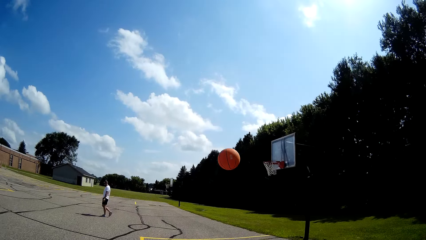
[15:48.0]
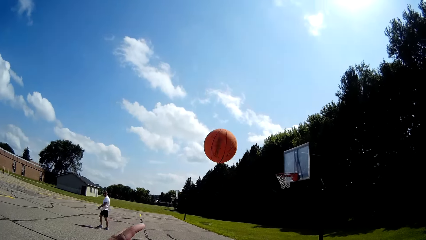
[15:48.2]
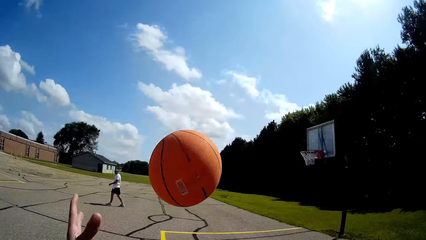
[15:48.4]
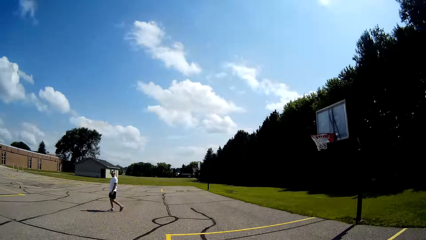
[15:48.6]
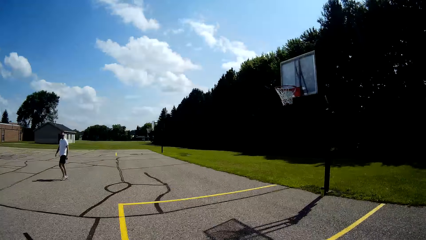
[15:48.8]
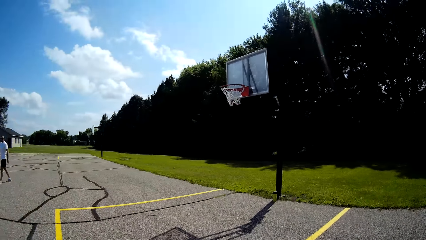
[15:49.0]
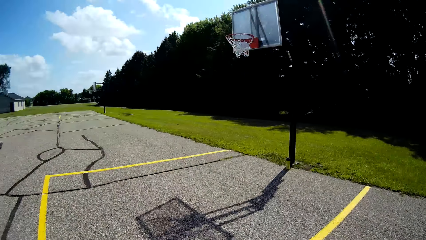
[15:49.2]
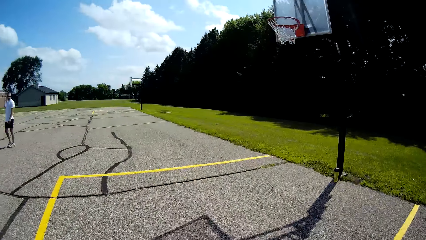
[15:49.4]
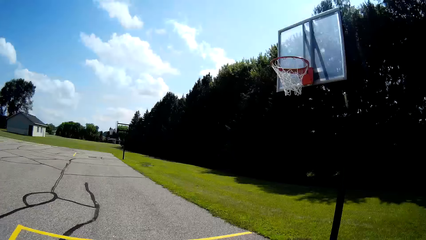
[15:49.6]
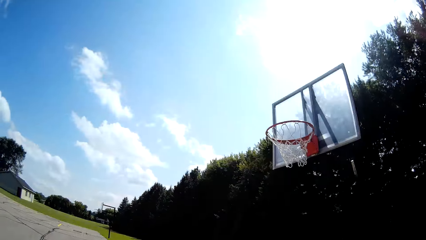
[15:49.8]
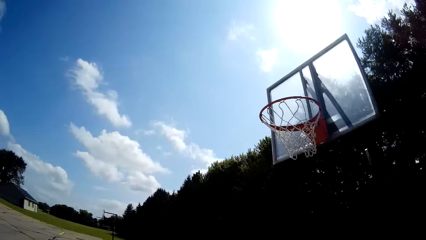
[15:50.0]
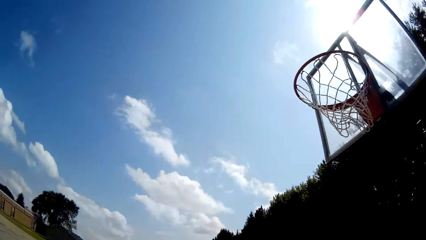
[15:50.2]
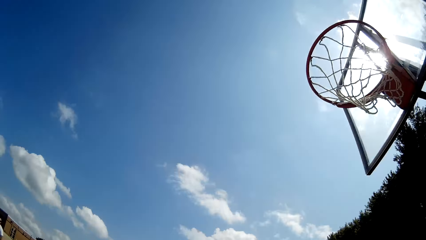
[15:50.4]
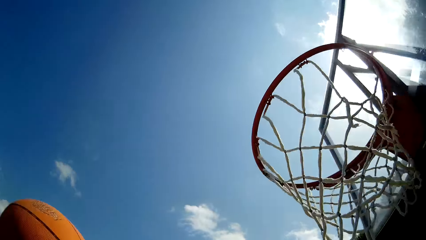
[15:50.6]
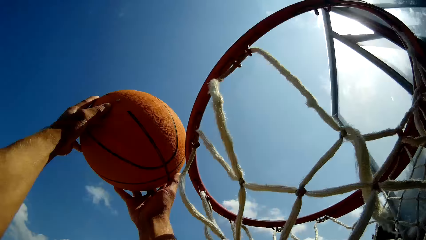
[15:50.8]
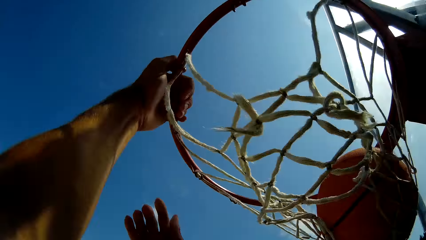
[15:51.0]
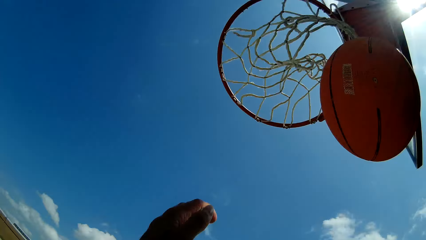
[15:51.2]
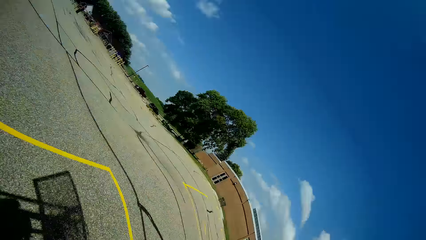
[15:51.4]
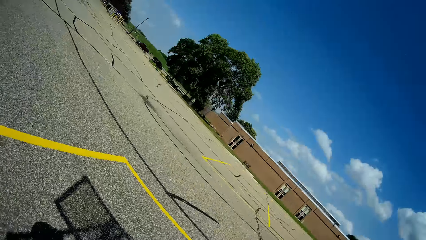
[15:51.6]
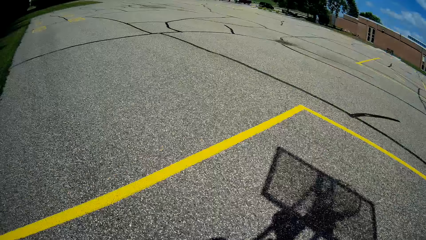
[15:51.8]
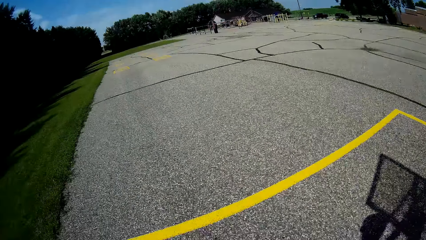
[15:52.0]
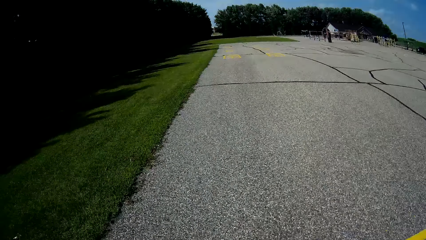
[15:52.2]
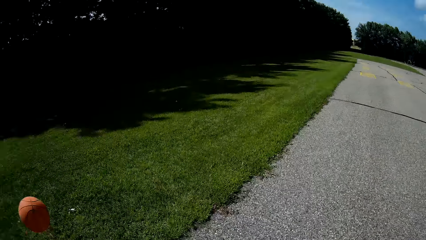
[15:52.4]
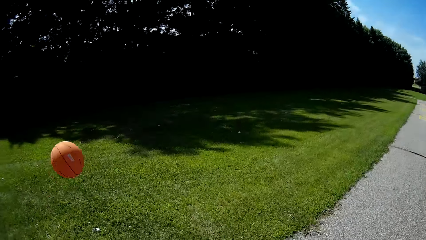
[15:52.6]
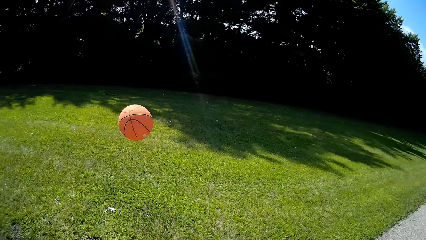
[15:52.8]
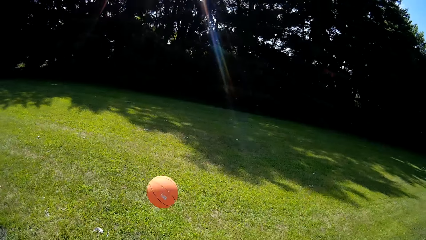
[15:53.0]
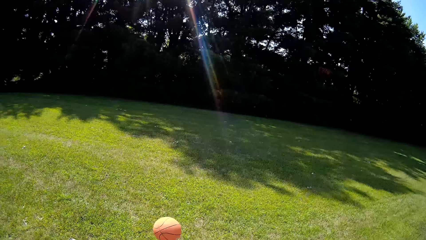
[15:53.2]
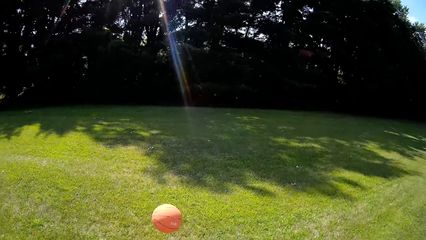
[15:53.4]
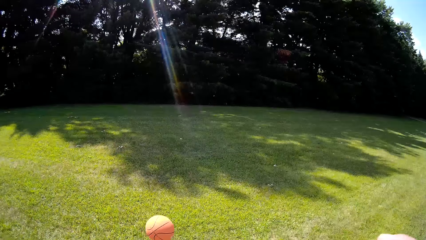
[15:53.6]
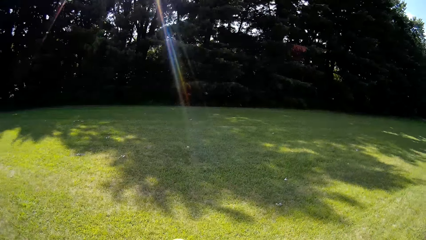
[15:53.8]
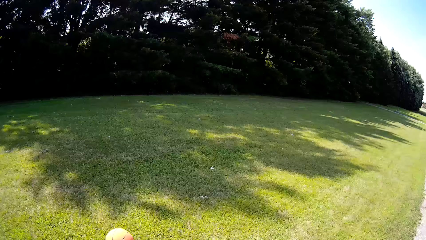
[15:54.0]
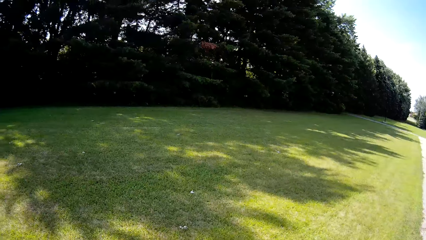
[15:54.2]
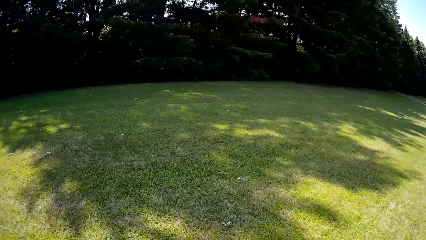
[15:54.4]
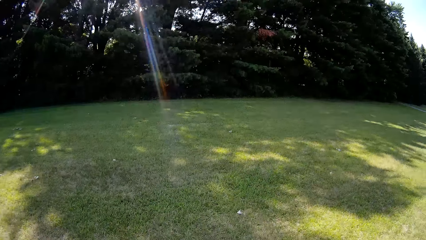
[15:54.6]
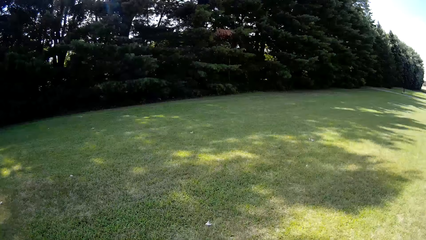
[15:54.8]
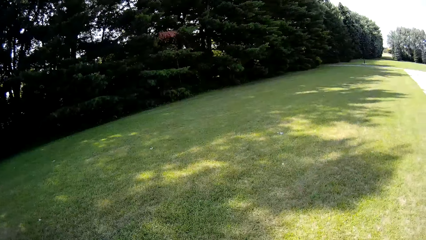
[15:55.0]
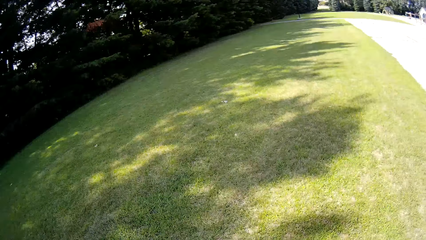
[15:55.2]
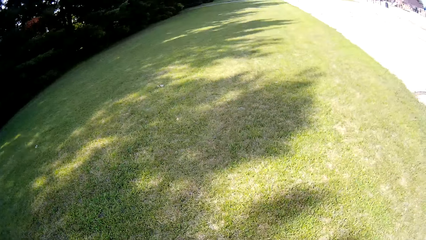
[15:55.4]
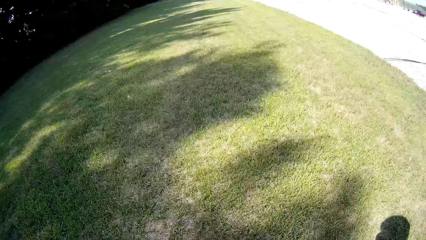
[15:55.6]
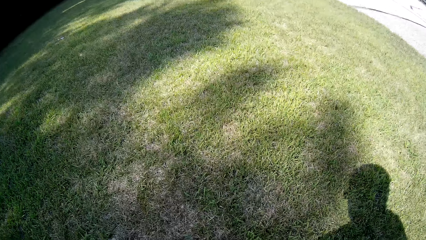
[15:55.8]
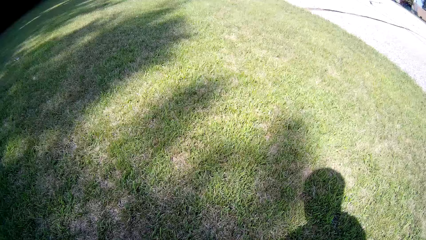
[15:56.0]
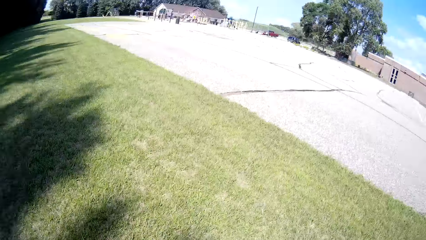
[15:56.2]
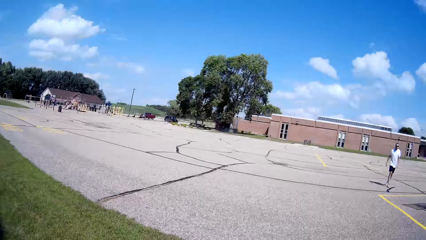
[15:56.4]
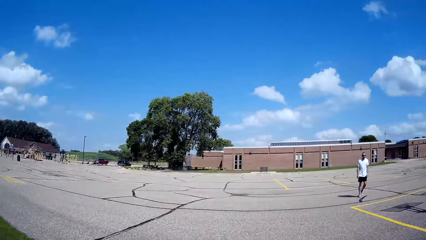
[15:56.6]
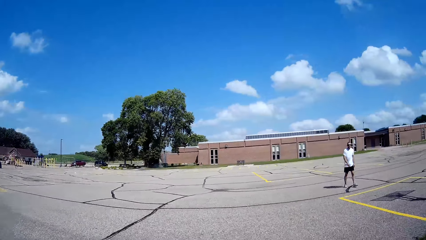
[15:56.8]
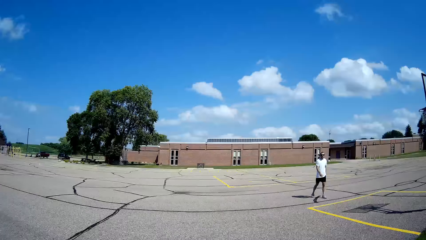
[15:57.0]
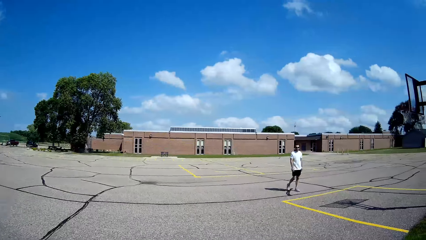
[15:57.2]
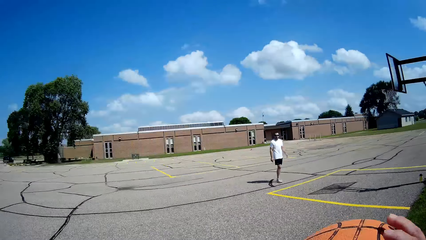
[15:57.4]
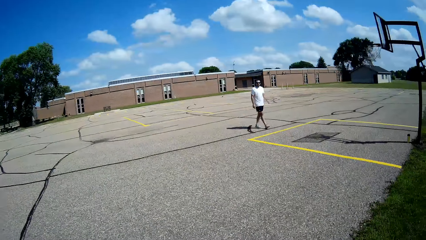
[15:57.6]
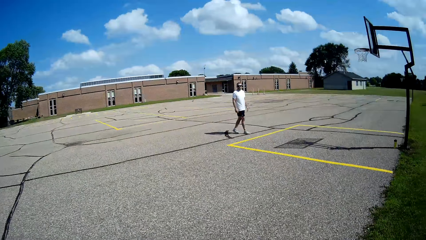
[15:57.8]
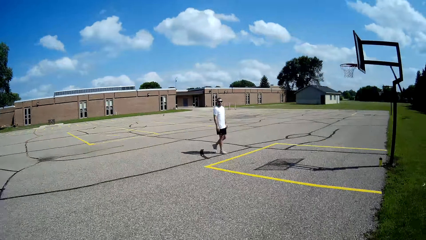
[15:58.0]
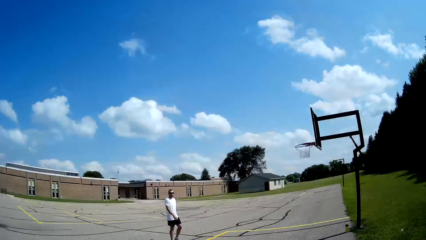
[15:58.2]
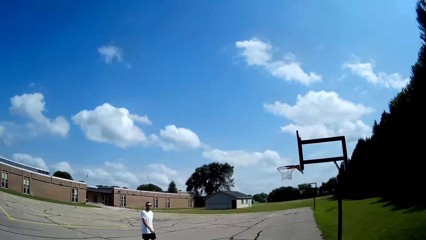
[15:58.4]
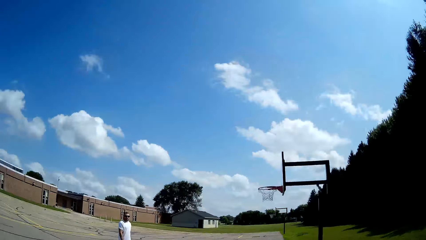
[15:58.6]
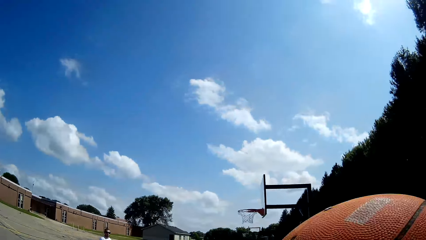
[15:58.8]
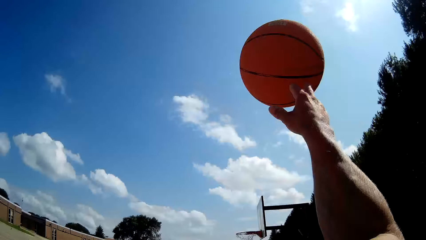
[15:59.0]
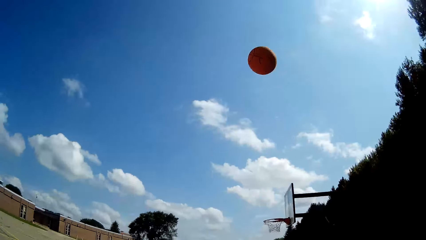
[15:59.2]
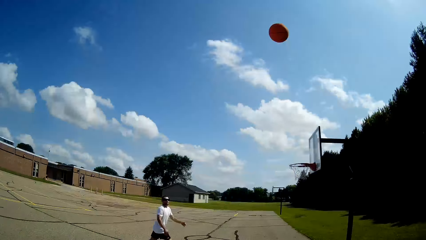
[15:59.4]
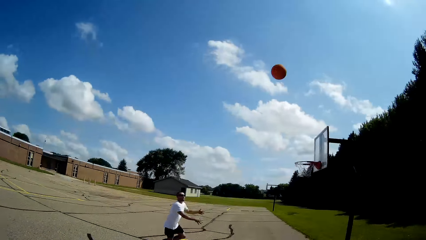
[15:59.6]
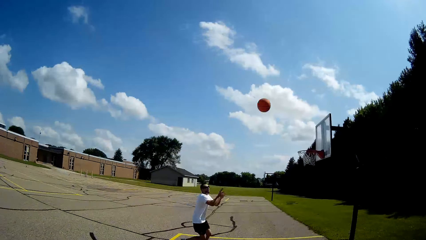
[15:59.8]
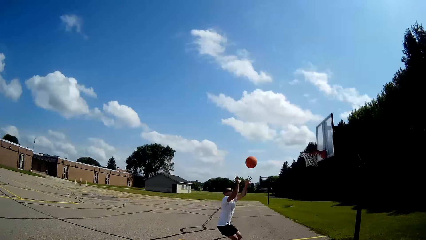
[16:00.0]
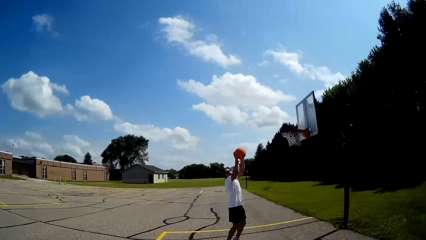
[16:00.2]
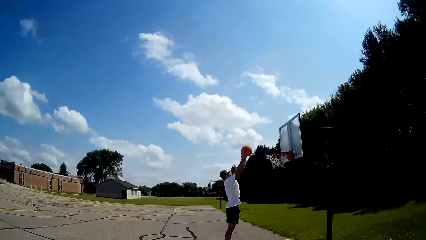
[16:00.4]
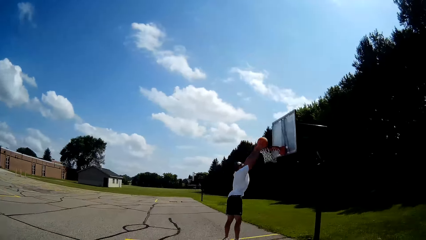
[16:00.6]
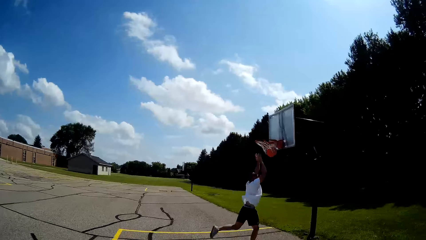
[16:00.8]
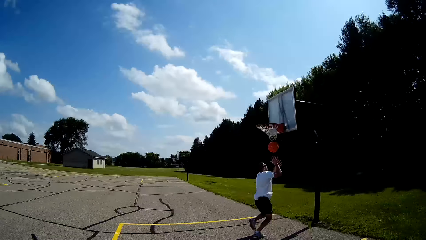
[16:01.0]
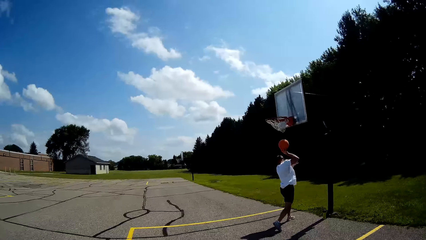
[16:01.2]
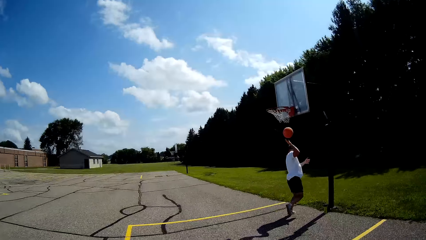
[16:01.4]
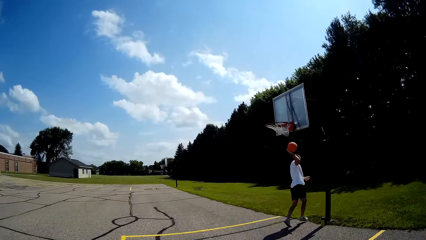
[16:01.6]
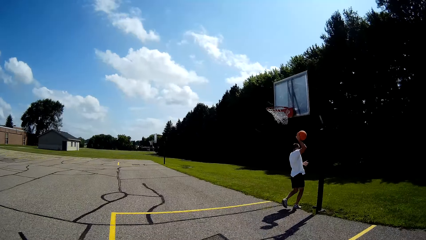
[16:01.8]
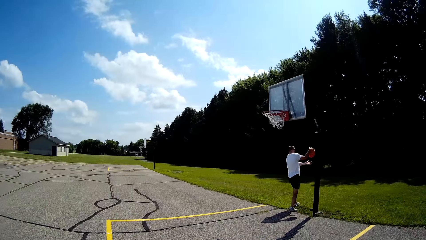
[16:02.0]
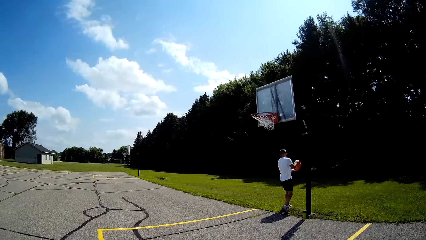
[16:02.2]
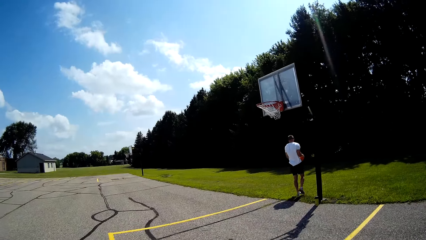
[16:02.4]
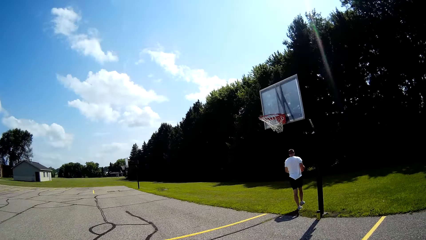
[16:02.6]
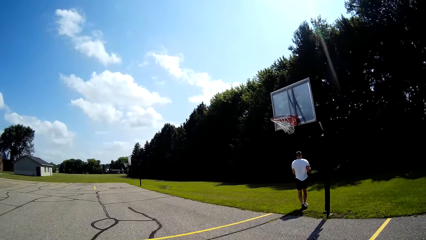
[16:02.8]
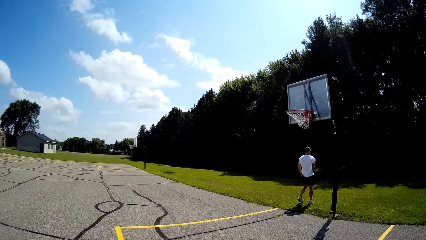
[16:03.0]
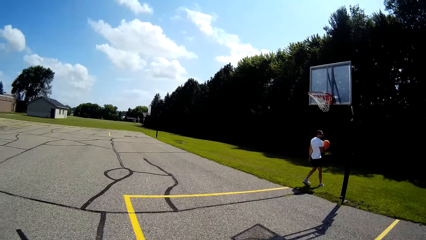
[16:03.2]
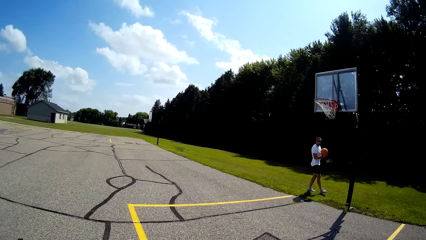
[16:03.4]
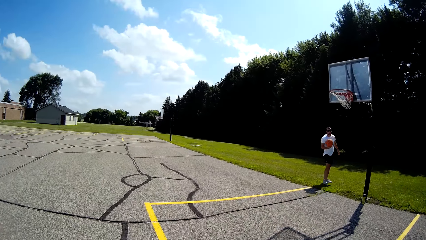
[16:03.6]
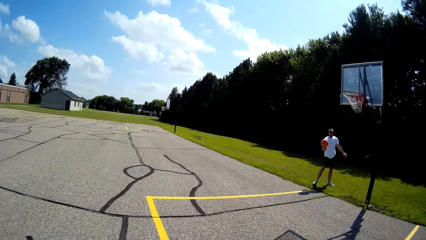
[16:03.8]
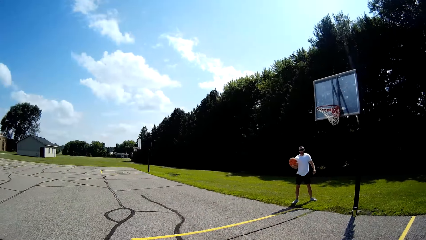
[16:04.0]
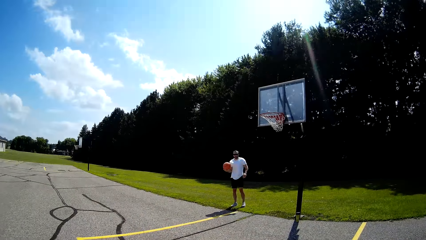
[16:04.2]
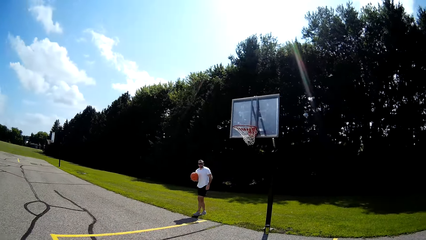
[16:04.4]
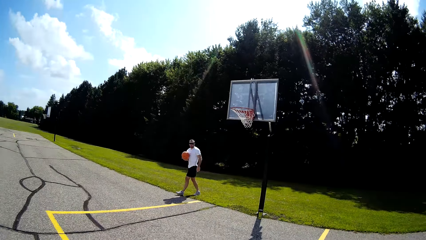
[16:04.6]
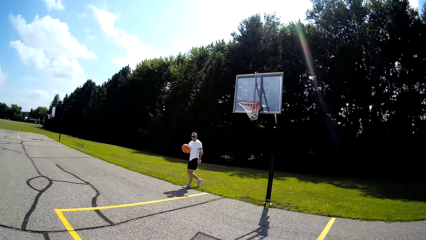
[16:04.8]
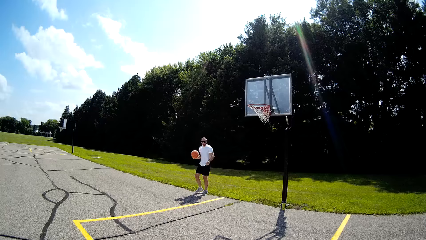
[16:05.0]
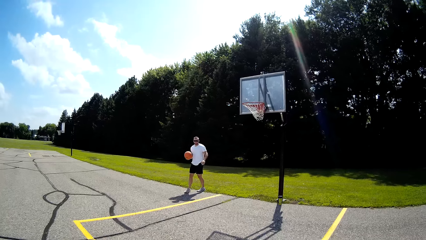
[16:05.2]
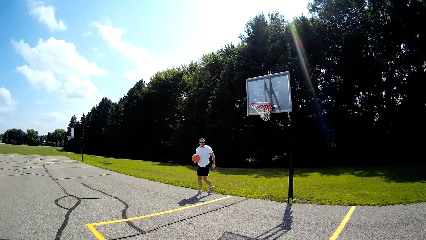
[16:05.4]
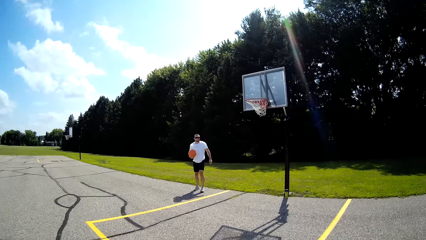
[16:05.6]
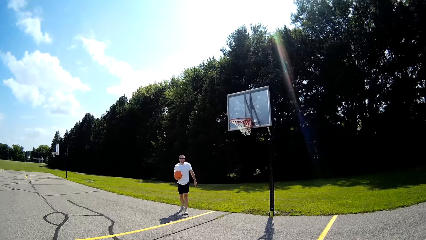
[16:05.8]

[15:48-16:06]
A person walks. The camera wearer holds a basketball. They catch the ball. They walk around. They put the ball in the basketball net. They look down, look around, and walk around. They pick up the ball. They look around. The person walks. The camera wearer holds the basketball. The person walks. The camera wearer throws the basketball. A man catches the ball. The man throws the basketball into the basketball ring. The man puts the ball in the net.
